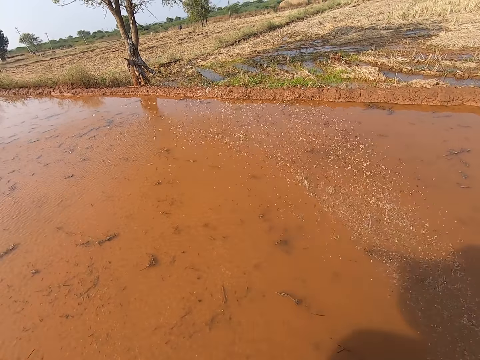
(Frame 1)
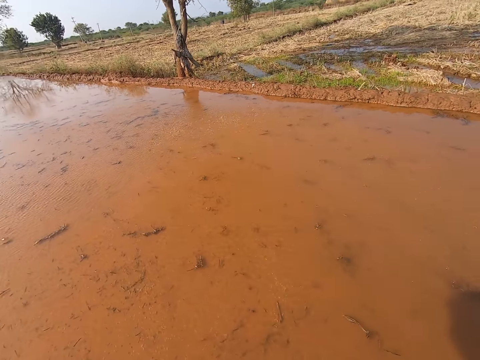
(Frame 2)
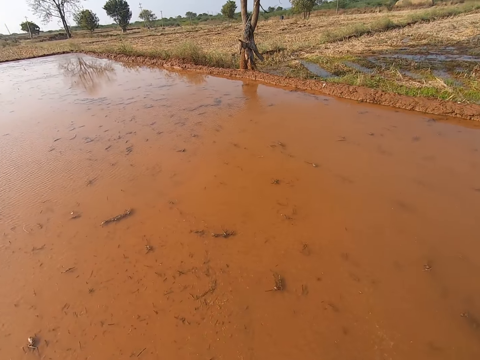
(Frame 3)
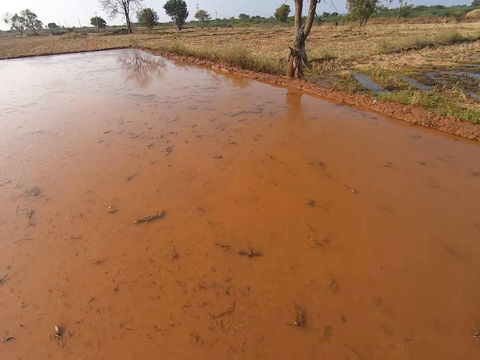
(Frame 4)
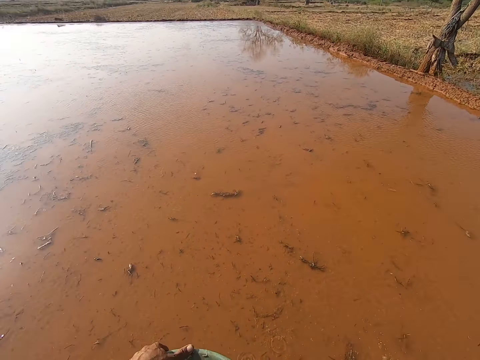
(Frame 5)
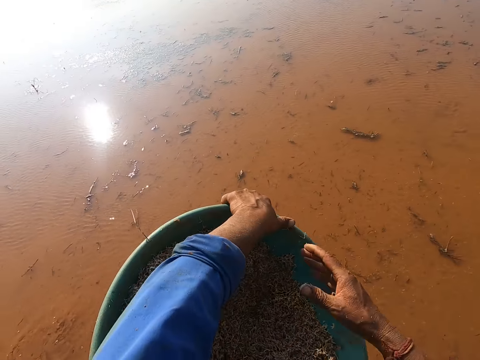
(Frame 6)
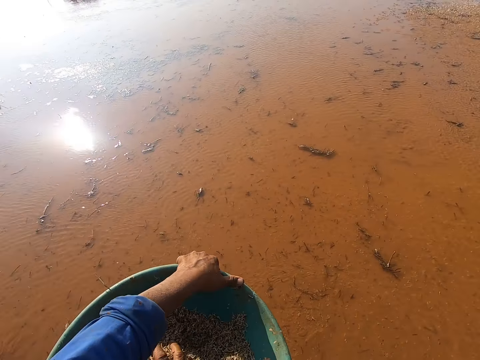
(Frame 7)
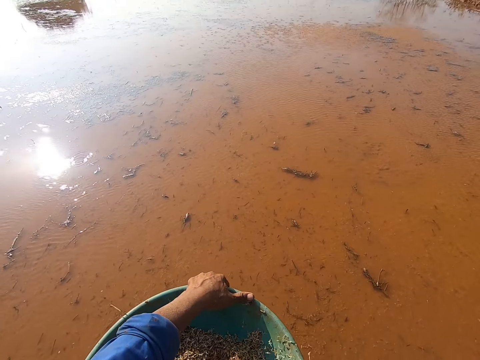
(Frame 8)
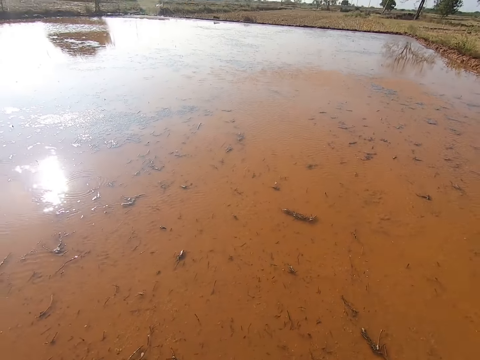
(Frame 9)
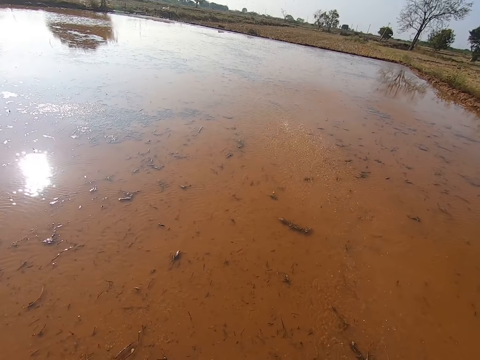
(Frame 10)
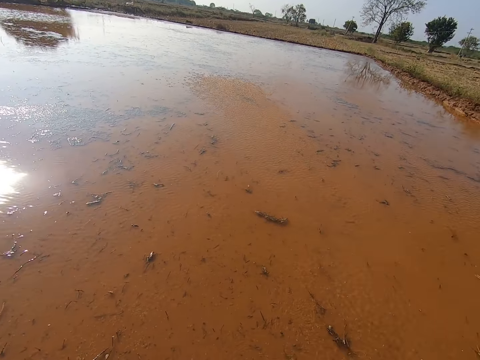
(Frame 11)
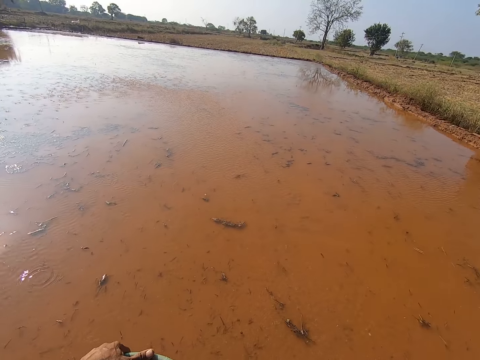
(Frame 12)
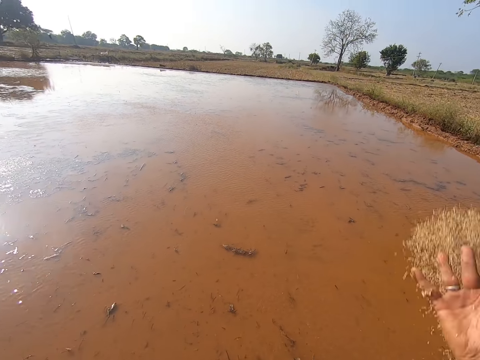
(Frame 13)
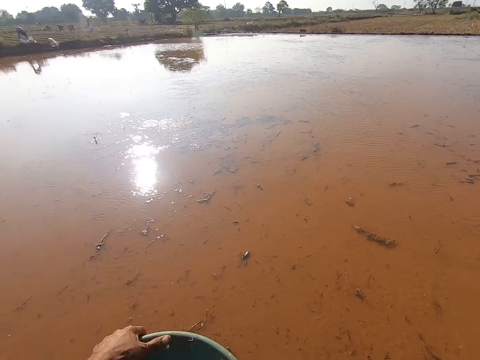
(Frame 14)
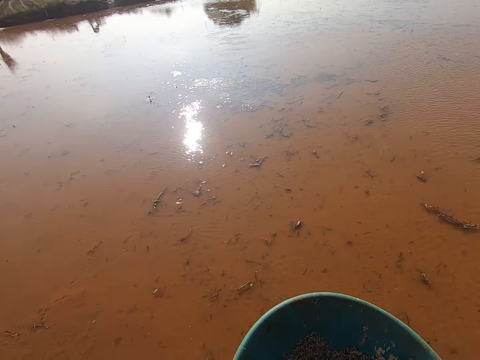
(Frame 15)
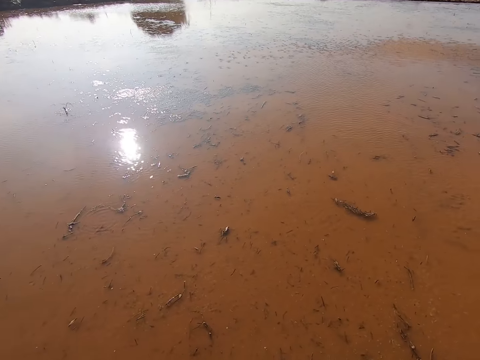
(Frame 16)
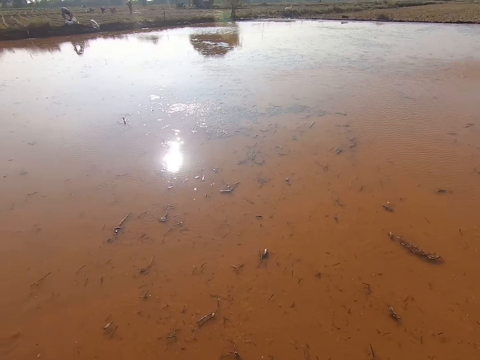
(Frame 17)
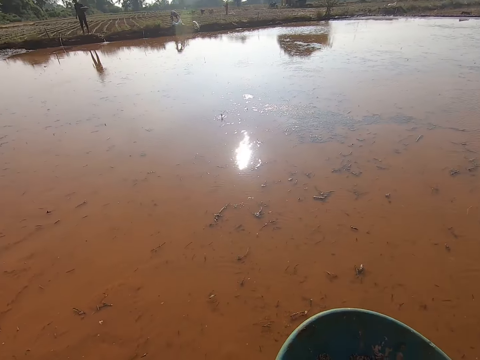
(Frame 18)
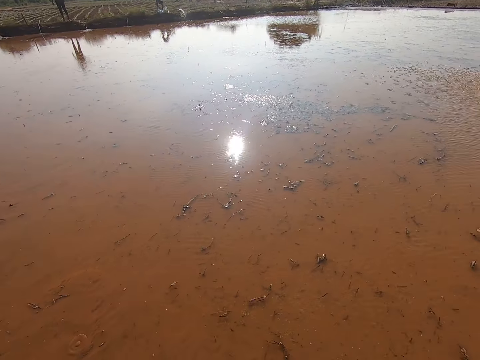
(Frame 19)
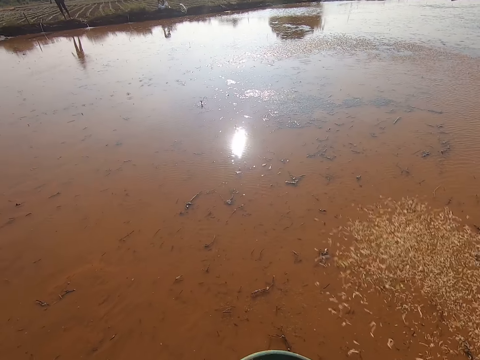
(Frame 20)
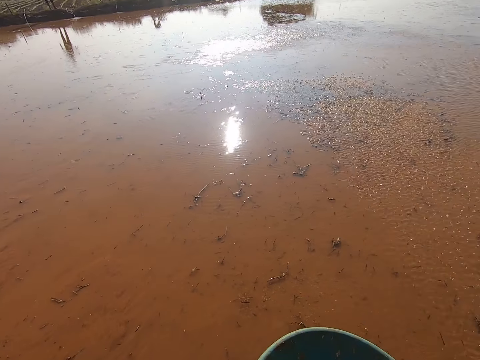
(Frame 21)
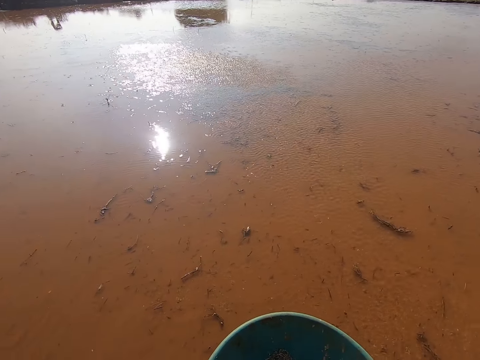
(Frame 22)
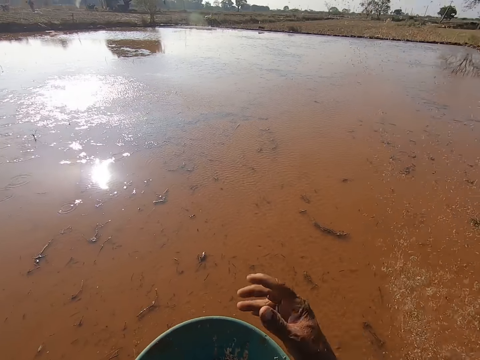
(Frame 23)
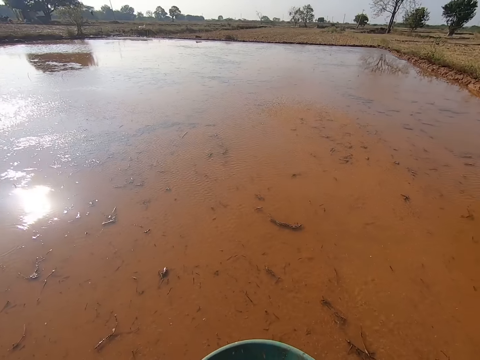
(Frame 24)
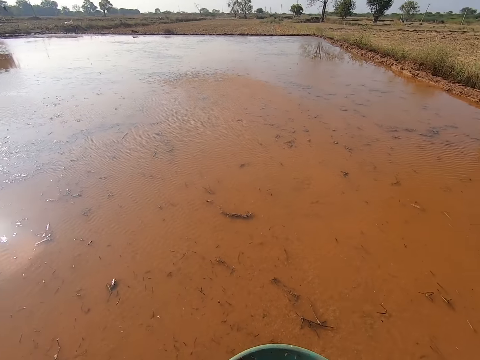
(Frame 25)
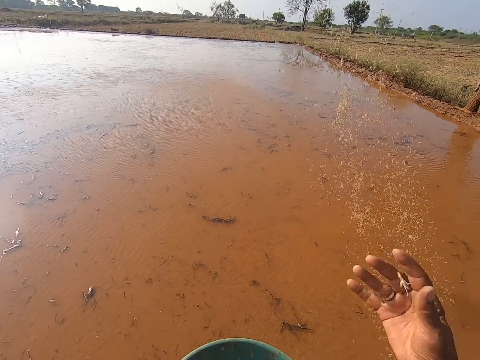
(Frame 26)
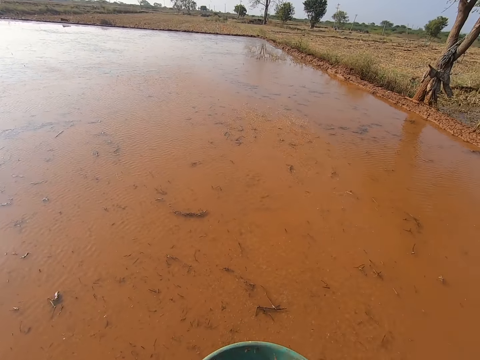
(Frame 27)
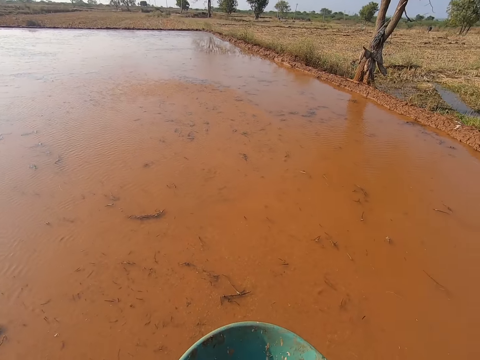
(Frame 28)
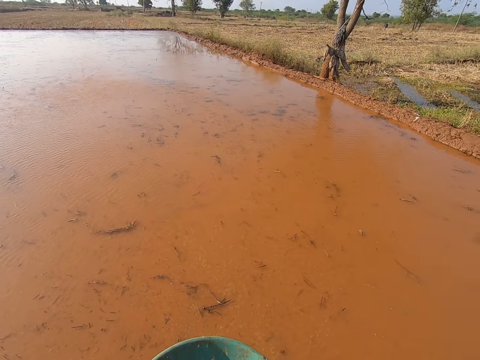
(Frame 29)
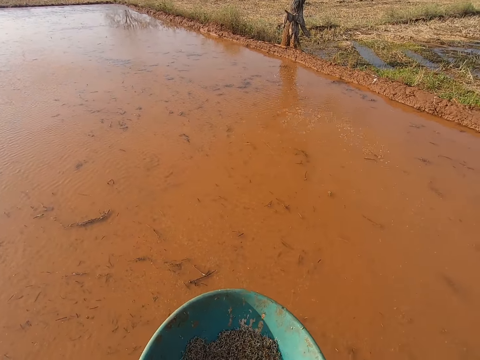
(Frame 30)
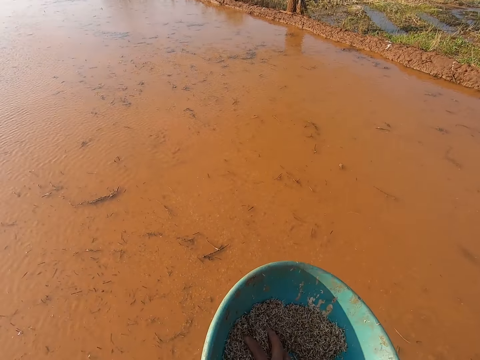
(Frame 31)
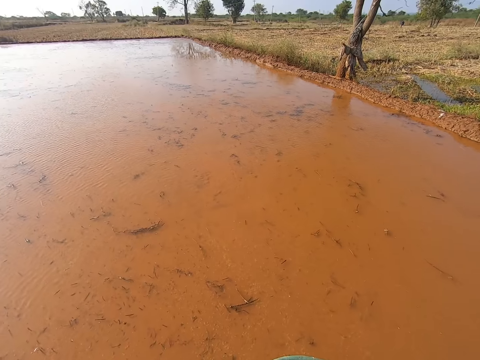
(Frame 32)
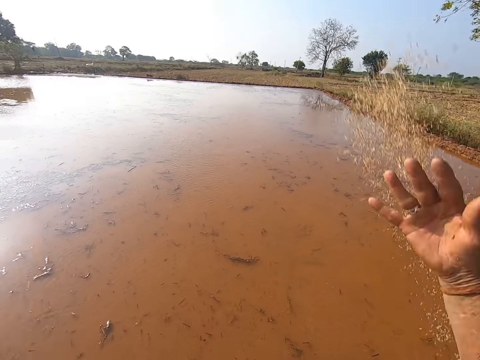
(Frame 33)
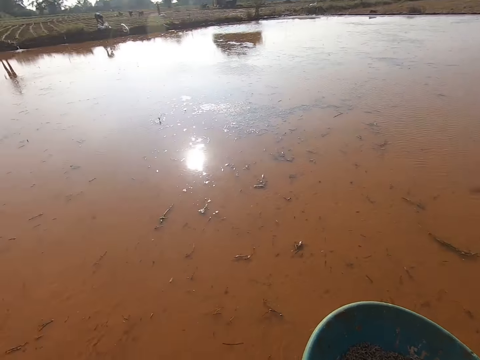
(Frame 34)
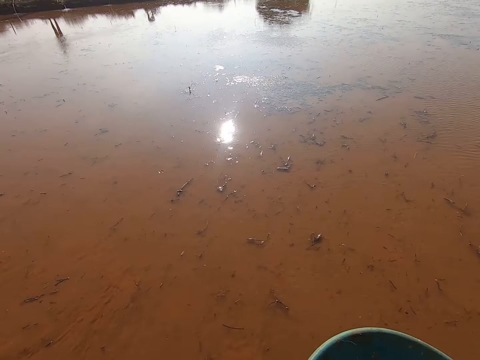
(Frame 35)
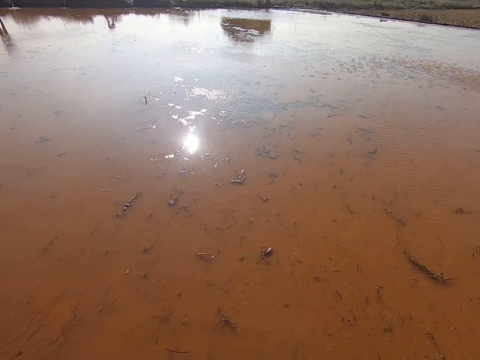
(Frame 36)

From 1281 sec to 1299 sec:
The camera wearer throws something over the water. He scoops seeds from the plastic bowl with his right hand. He sprinkles seeds on the stream with his right hand. He throws something over the water. He sprinkles seeds on the stream with his right hand. He throws something over the water repeatedly.

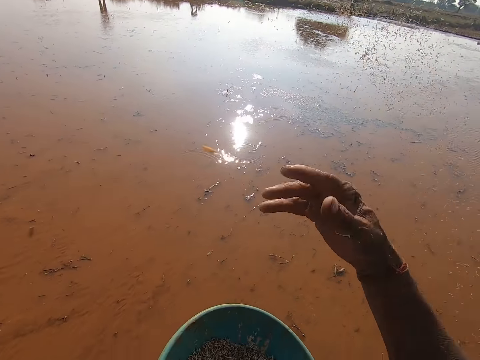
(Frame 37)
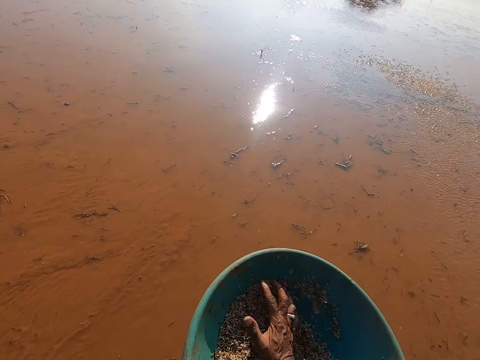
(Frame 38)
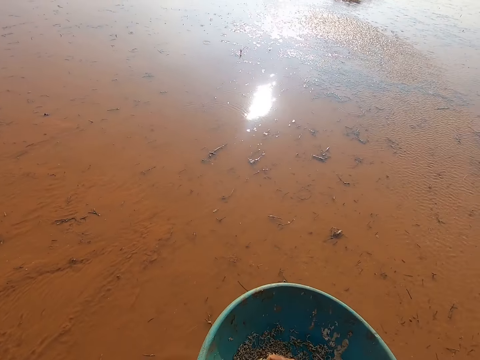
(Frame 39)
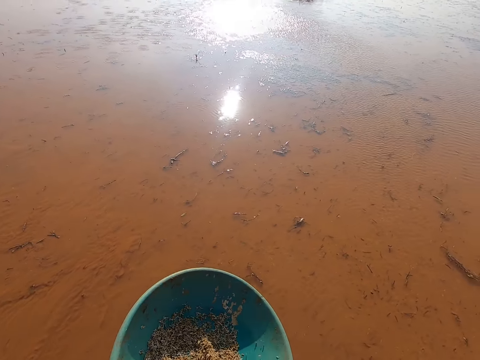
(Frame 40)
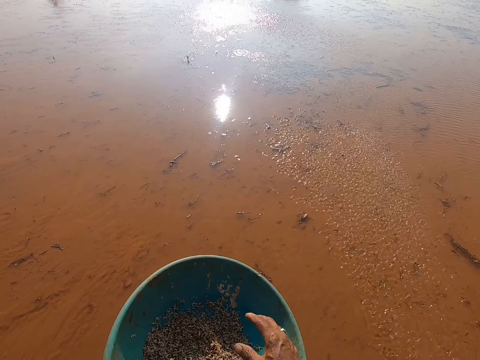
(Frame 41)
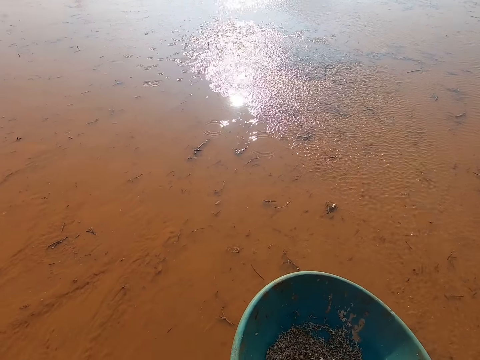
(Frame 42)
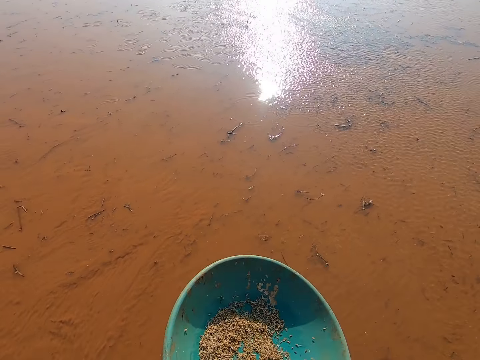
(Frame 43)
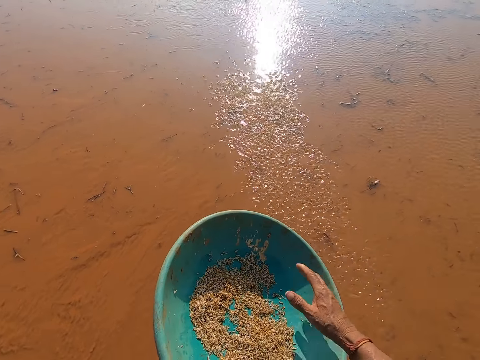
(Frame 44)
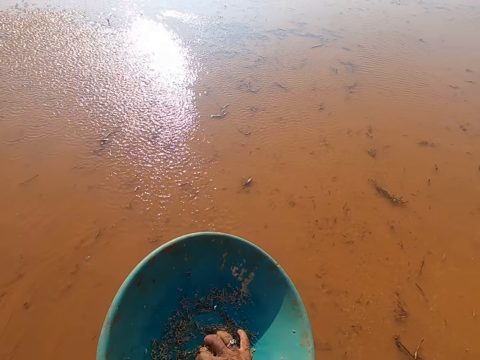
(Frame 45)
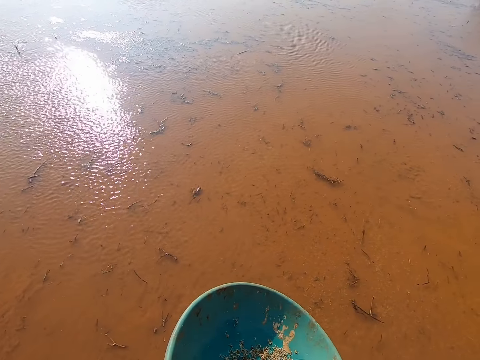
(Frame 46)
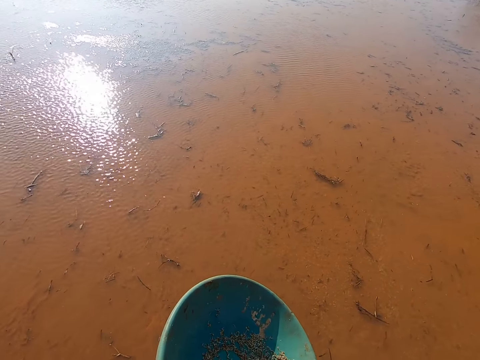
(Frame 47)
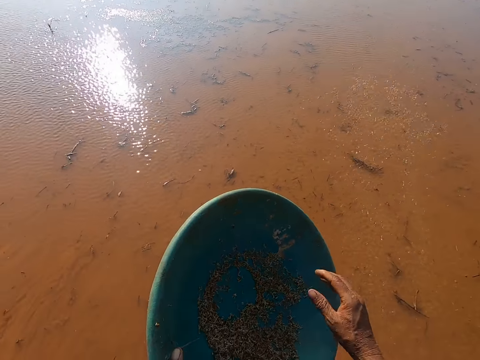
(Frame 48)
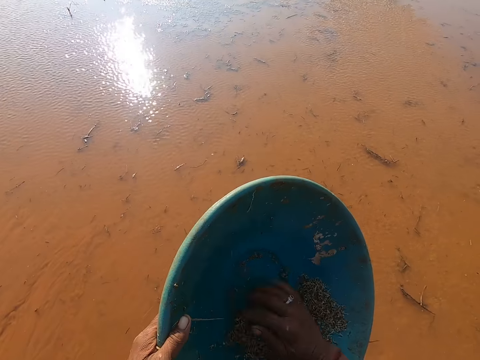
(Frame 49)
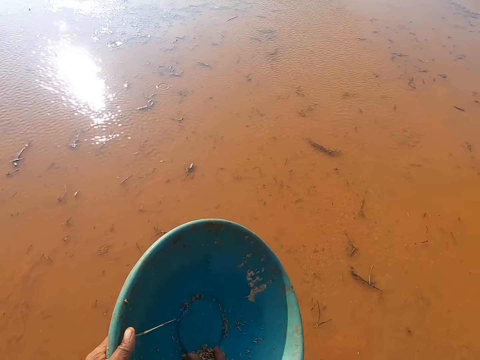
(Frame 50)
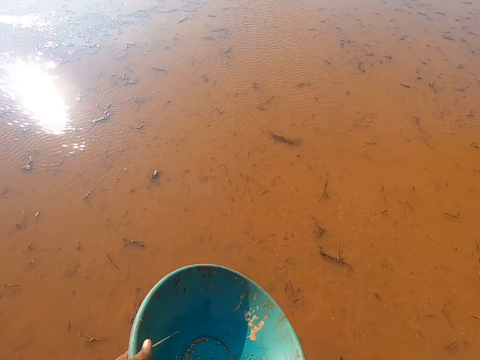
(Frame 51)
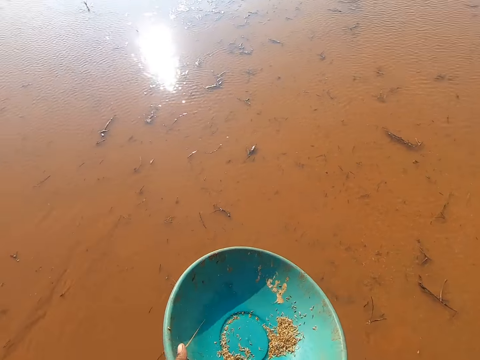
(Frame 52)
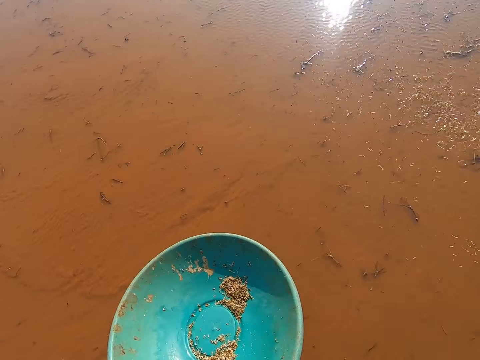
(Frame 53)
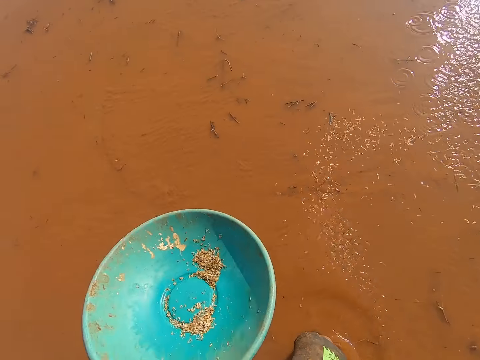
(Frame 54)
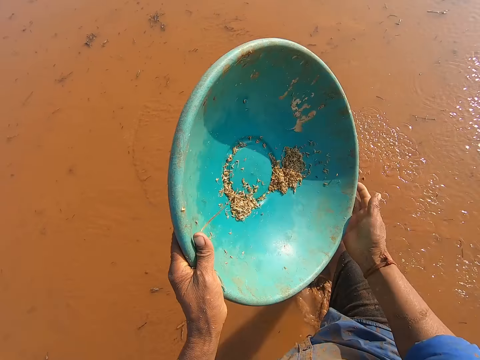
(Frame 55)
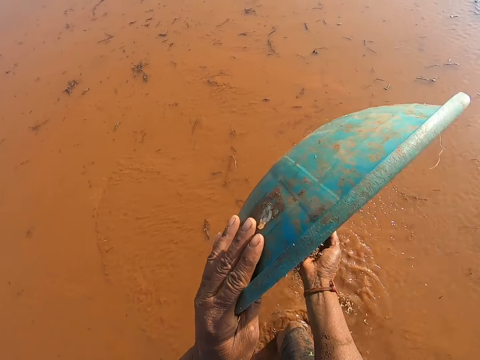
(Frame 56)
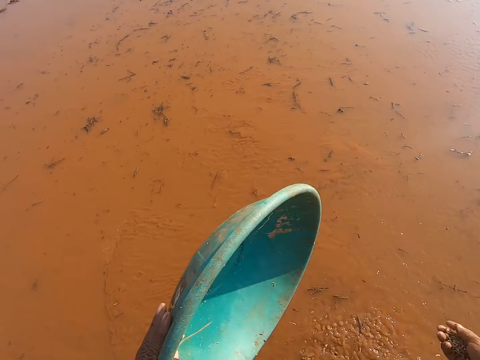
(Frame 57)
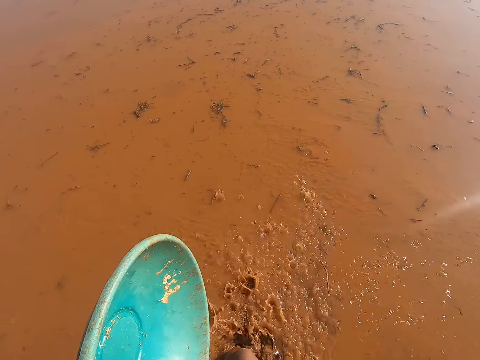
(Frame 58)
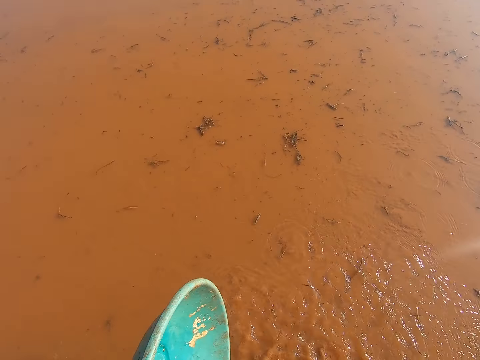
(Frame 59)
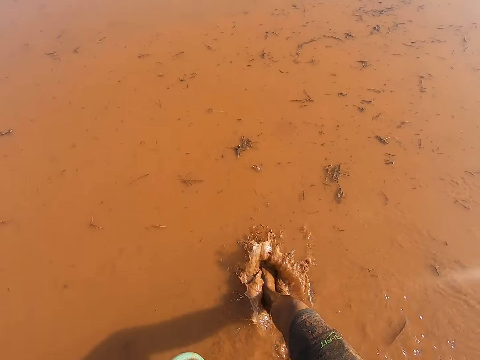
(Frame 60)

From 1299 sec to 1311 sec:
The camera wearer scoops seeds from the plastic bowl with his right hand. He sprinkles seeds on the stream with his right hand. He scoops seeds from the plastic bowl with his right hand. He sprinkles seeds on the stream with his right hand. He scoops seeds from the plastic bowl with his right hand. He sprinkles seeds on the stream with his right hand. He scoops seeds from the plastic bowl with his right hand. He sprinkles seeds on the stream with his right hand. He empties the plastic bowl of seeds in his left hand into his right hand. He sprinkles seeds on the stream with his right hand.
